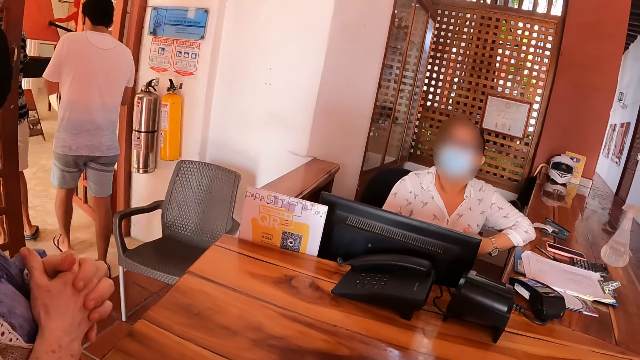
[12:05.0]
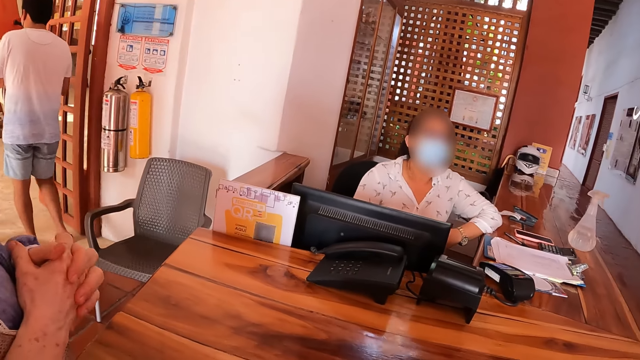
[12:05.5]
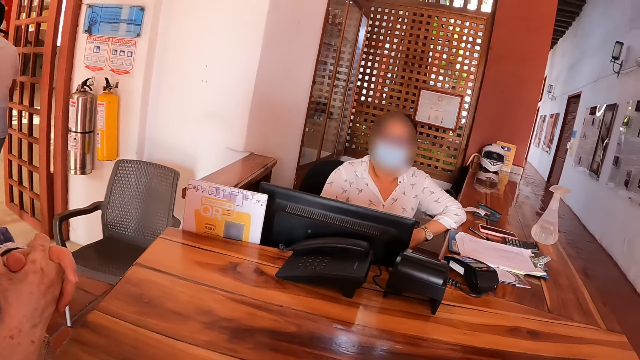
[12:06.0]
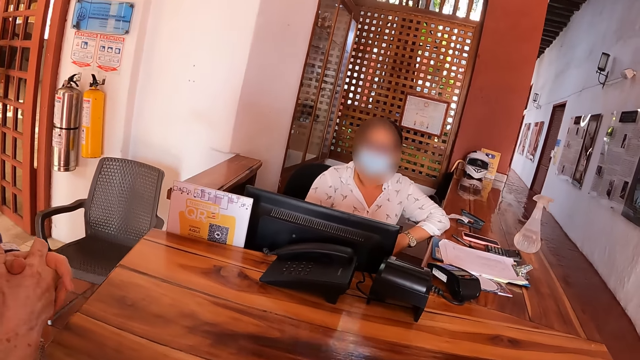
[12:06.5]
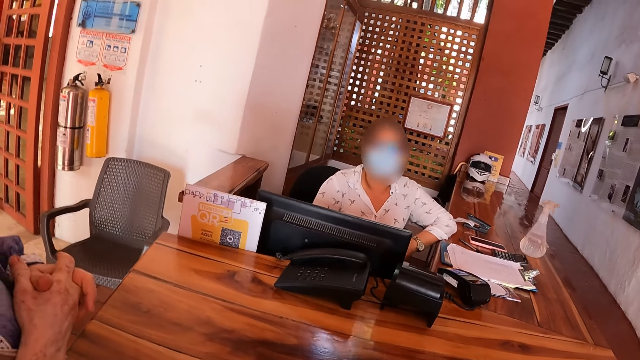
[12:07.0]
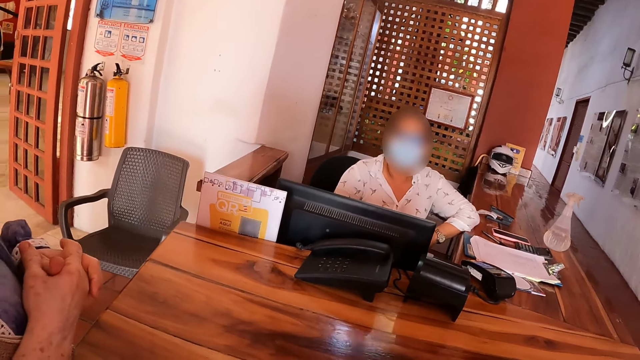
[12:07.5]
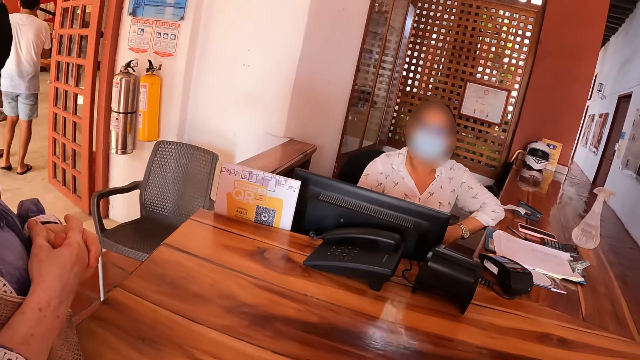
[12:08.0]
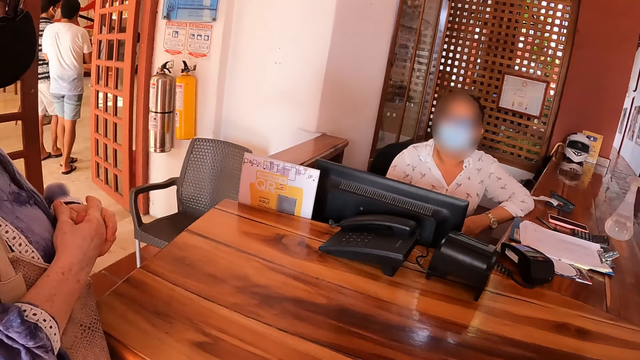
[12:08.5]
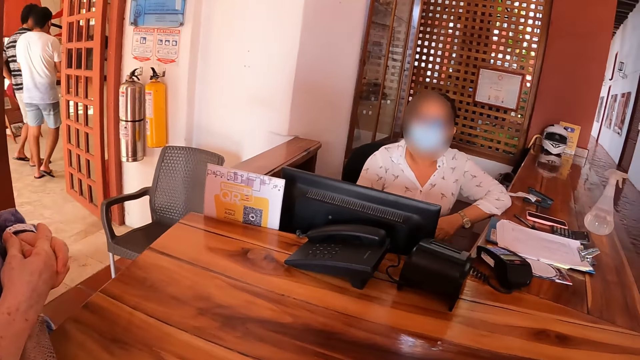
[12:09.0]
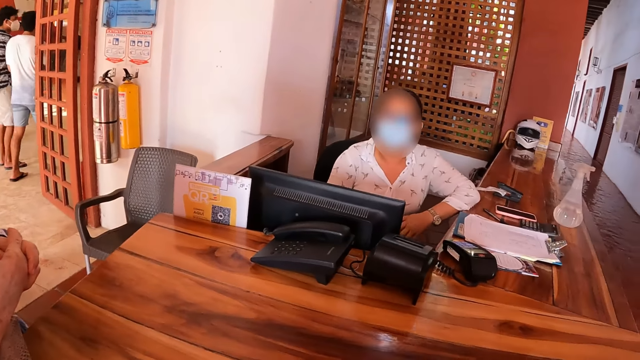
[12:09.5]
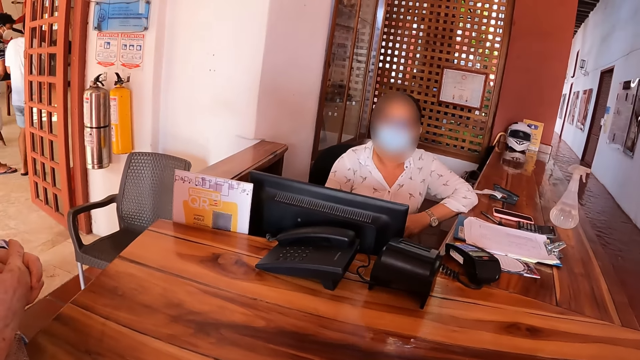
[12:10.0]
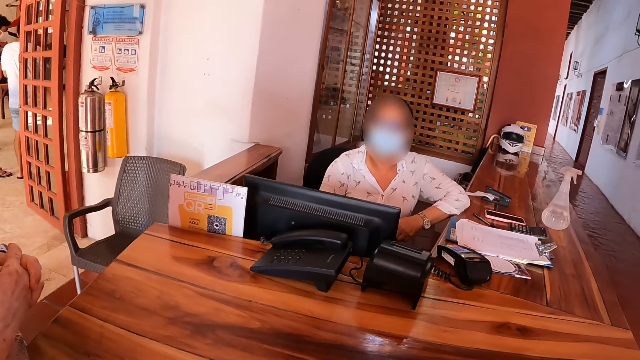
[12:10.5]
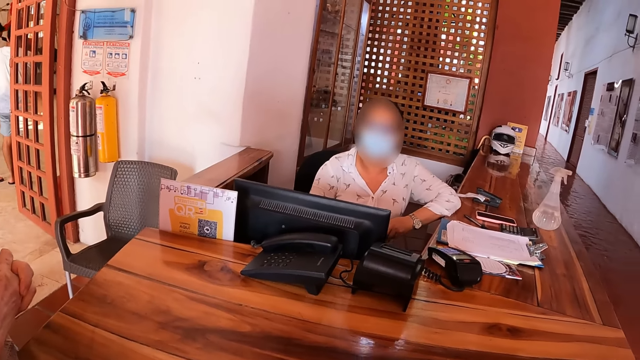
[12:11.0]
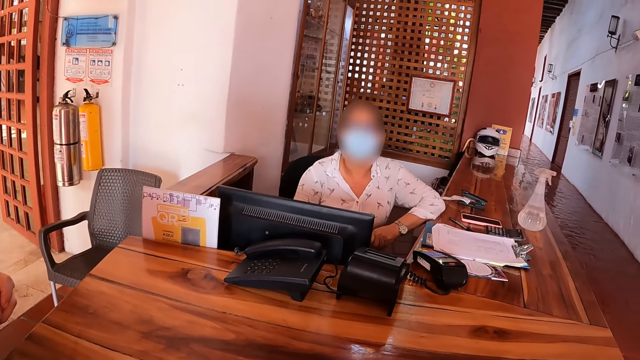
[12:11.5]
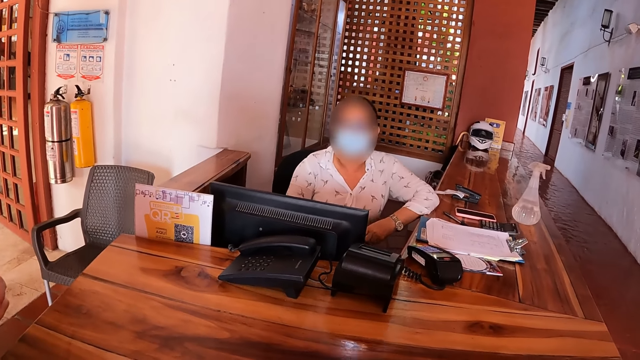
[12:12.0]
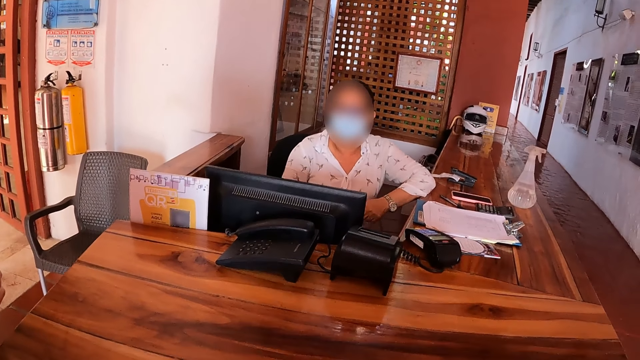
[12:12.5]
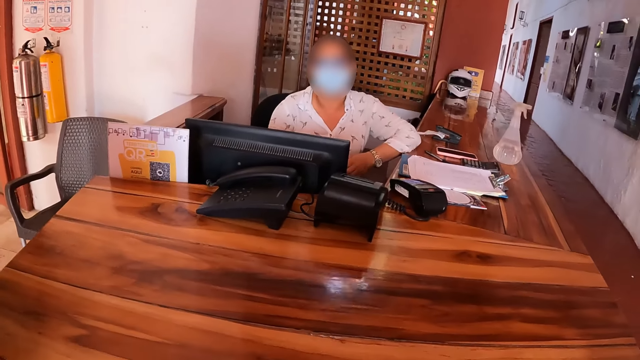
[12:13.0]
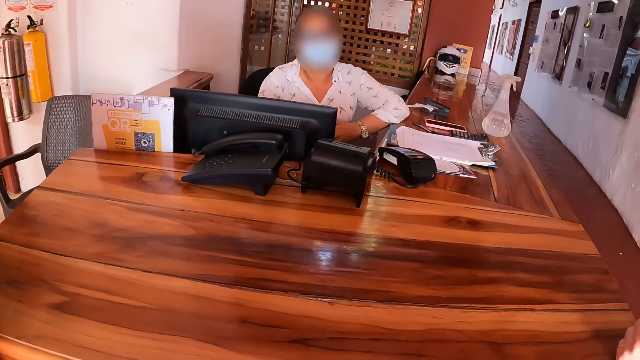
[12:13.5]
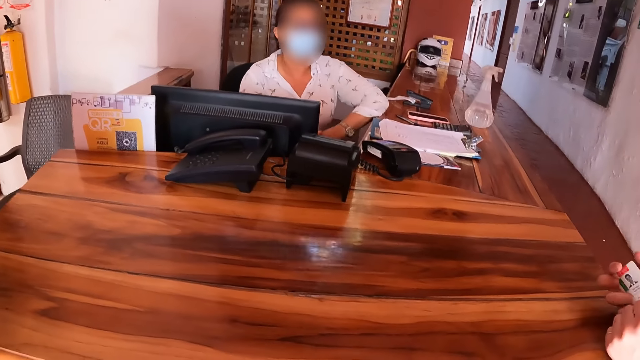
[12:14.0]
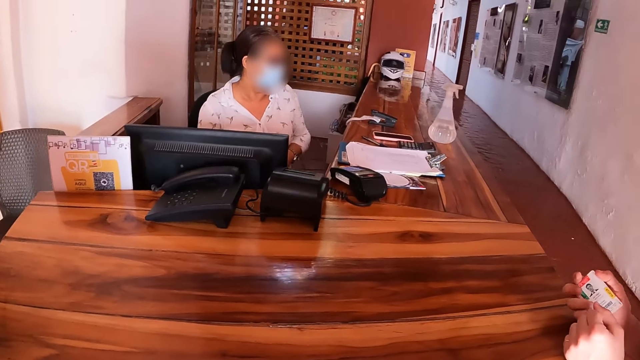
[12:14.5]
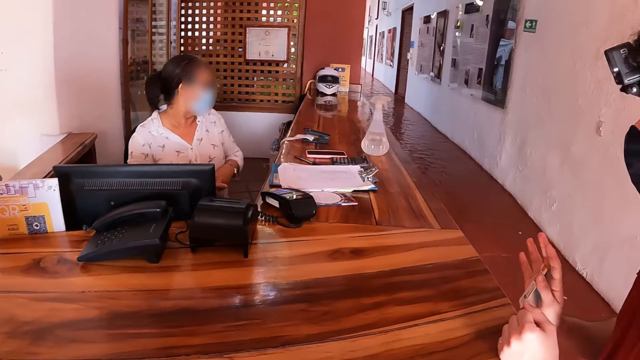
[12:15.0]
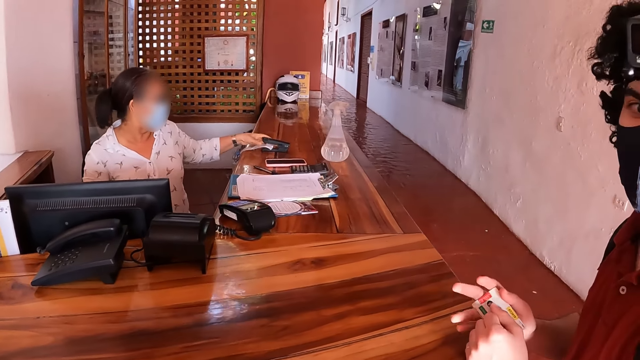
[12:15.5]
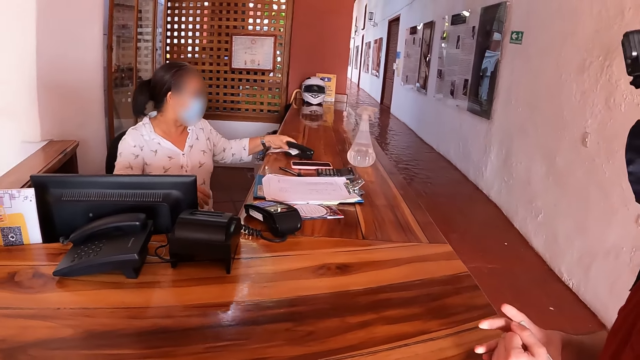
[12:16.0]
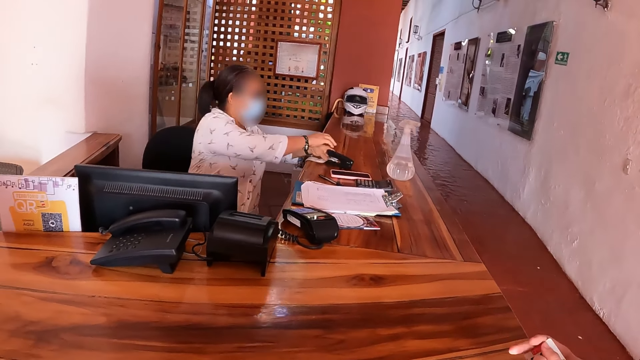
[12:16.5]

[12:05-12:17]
The camera wearer converses with the receptionist.

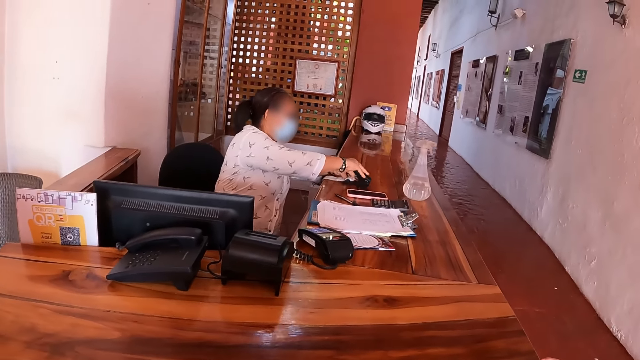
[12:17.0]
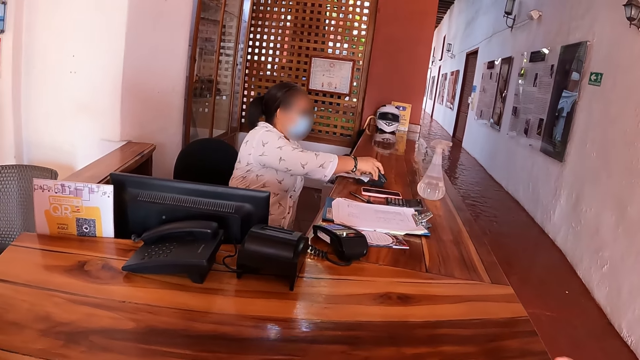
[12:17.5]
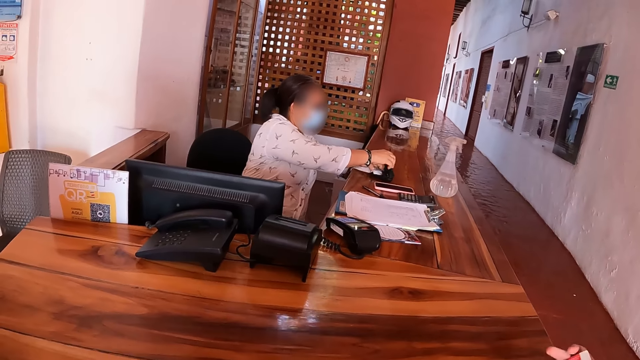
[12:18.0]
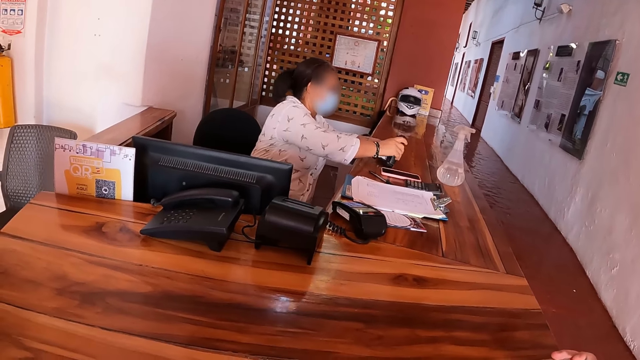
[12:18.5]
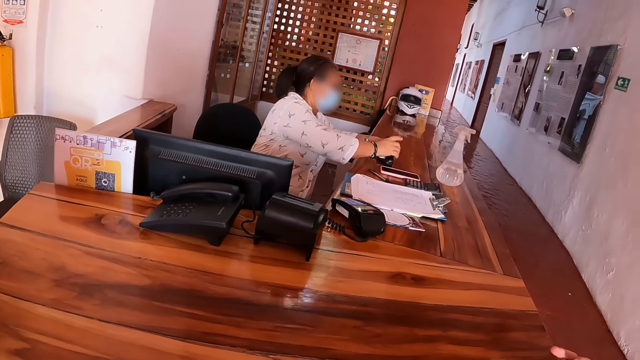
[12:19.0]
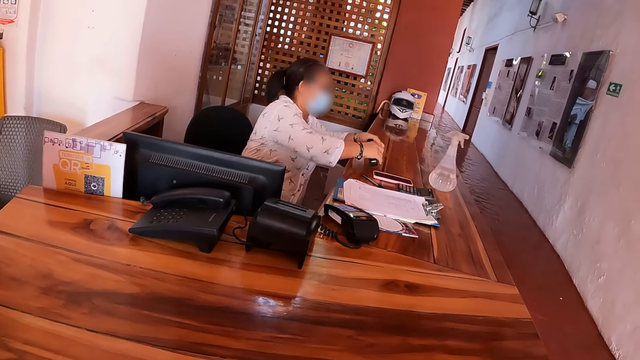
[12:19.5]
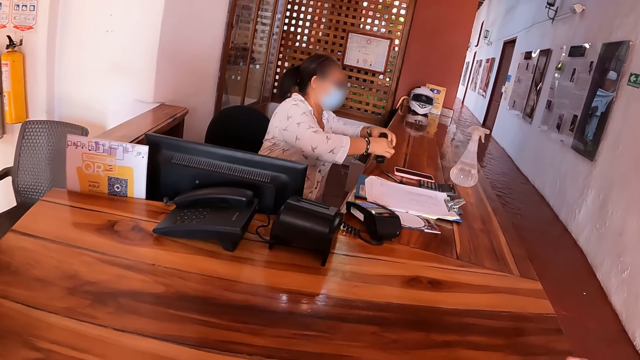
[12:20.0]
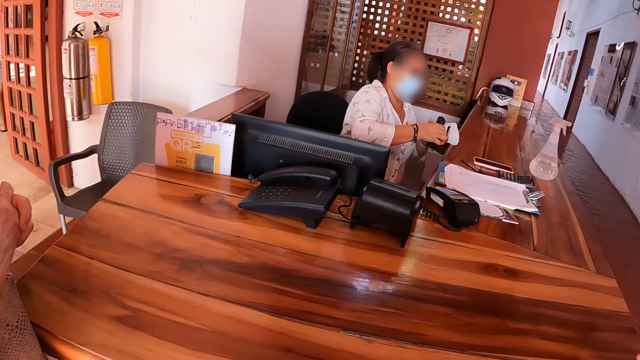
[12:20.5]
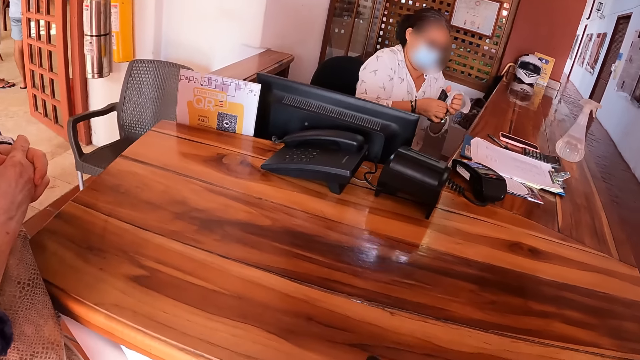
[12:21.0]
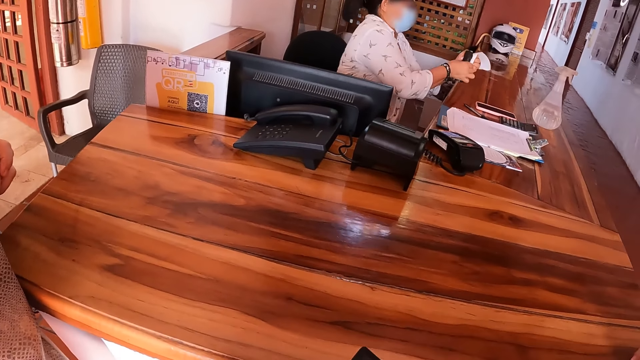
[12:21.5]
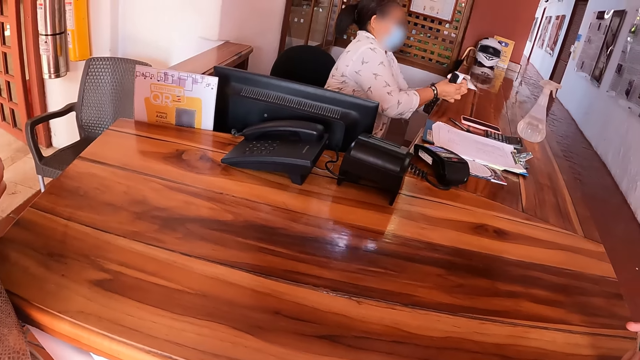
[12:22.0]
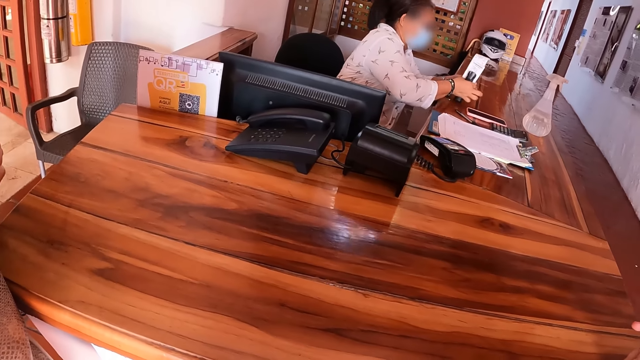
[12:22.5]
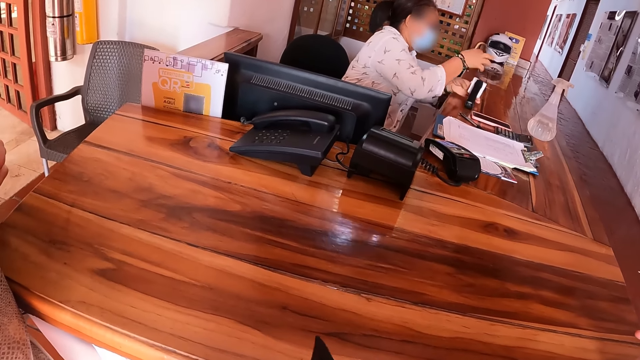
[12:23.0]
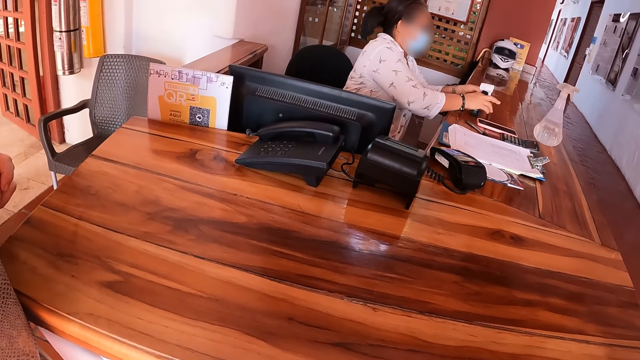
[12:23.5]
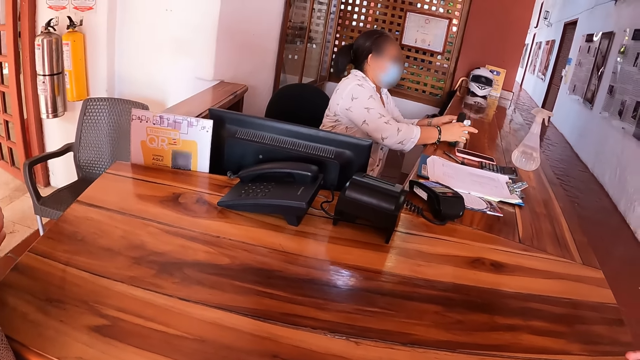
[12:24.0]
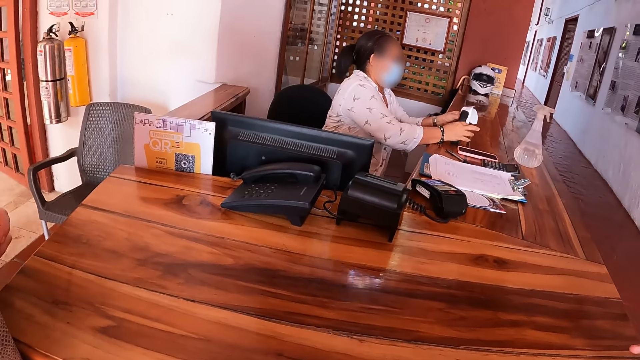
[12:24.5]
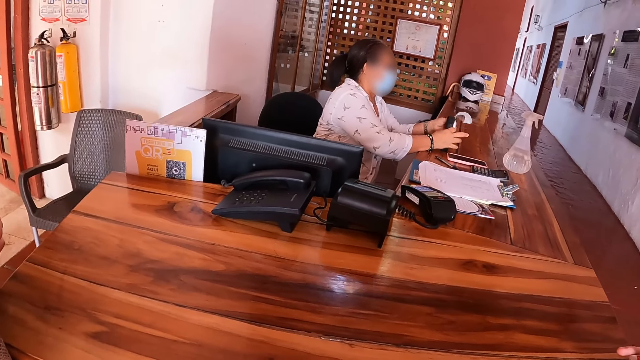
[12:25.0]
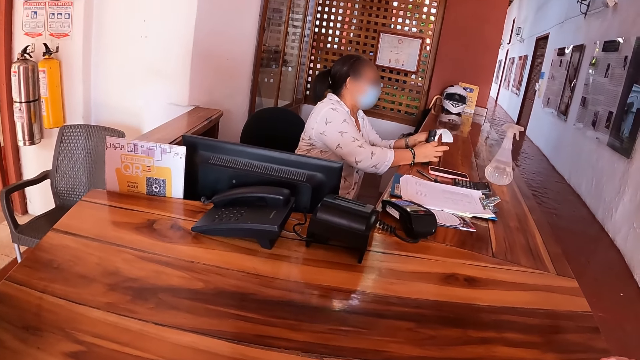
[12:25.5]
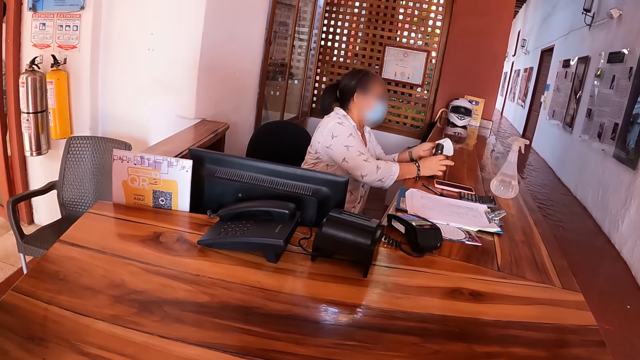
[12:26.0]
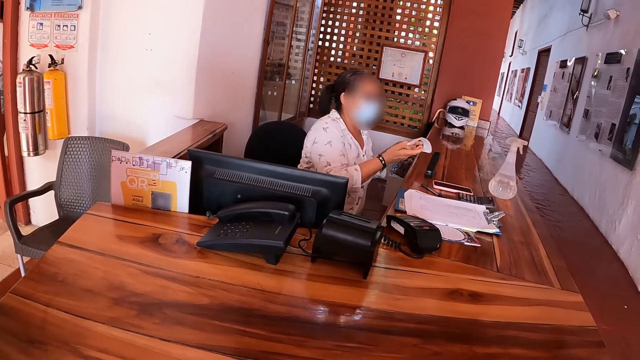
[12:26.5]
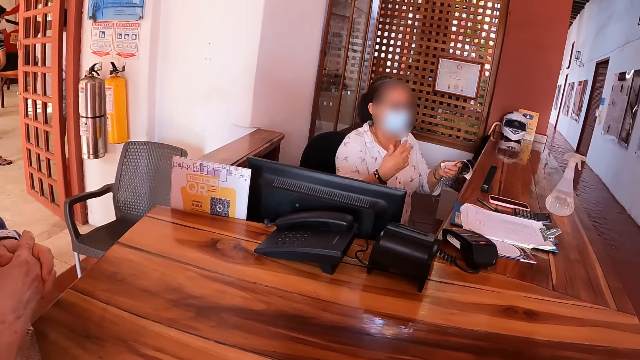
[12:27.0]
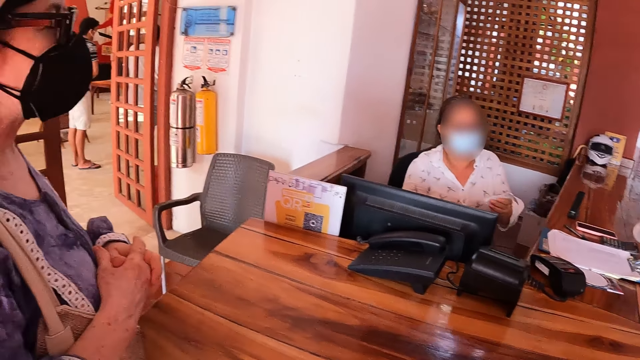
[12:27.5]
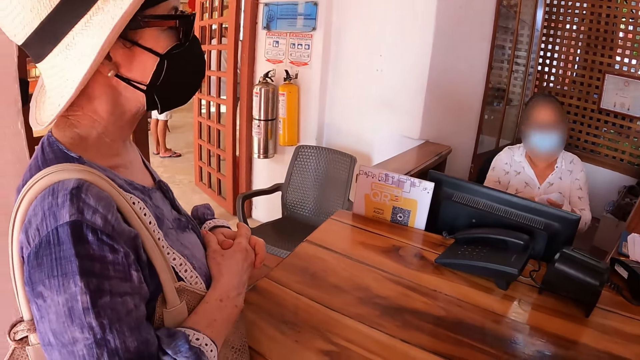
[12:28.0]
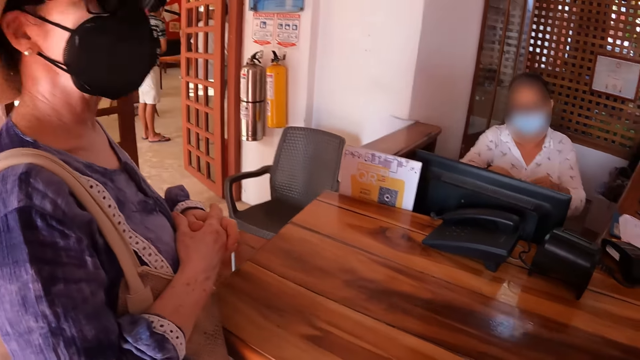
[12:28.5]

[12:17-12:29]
The receptionist removes the receipt from the stapler.
